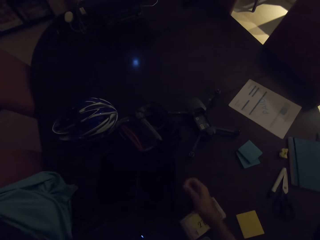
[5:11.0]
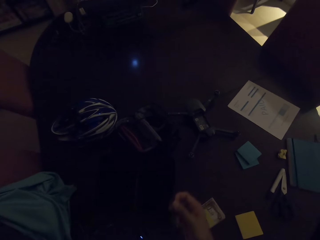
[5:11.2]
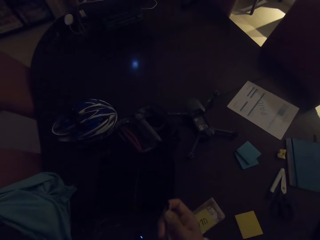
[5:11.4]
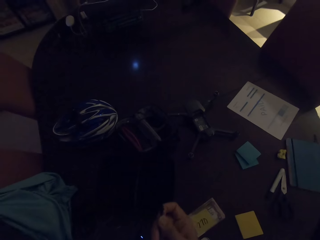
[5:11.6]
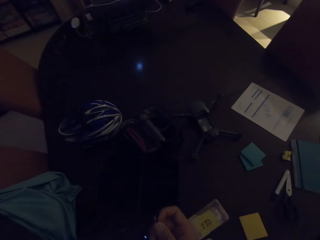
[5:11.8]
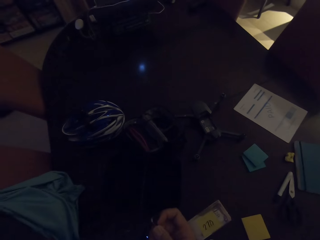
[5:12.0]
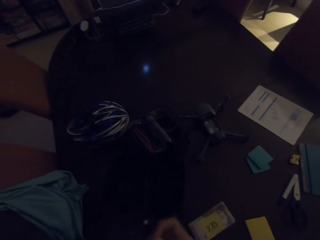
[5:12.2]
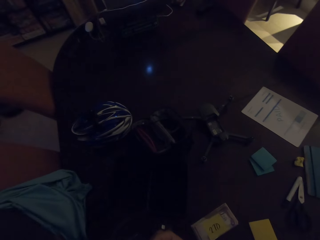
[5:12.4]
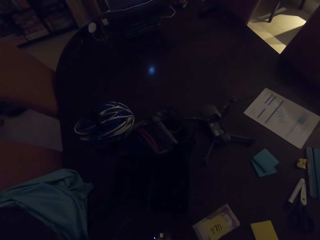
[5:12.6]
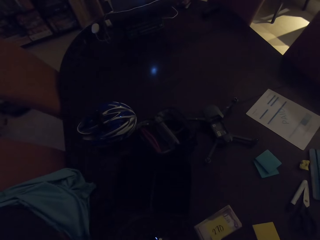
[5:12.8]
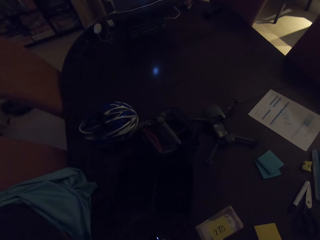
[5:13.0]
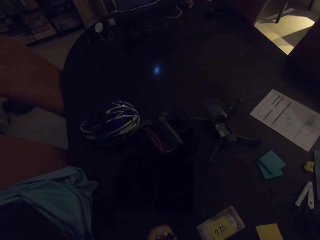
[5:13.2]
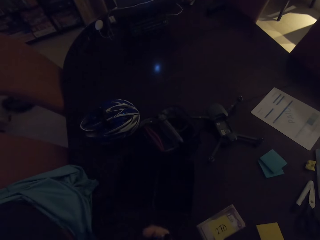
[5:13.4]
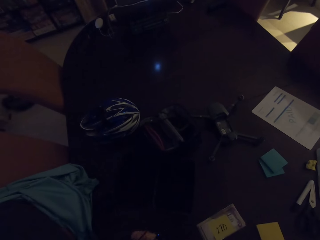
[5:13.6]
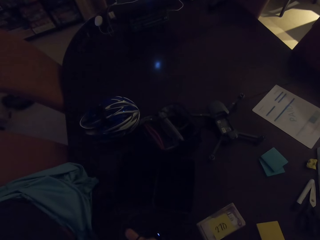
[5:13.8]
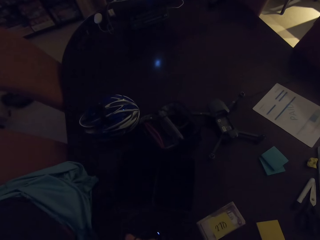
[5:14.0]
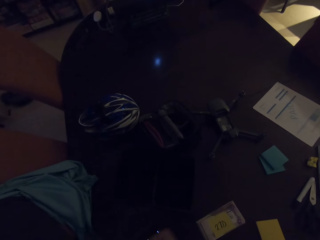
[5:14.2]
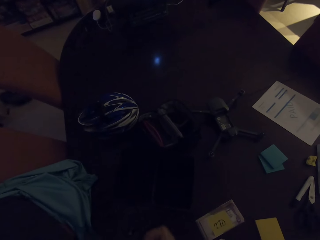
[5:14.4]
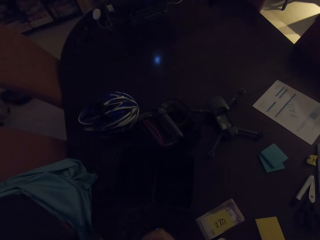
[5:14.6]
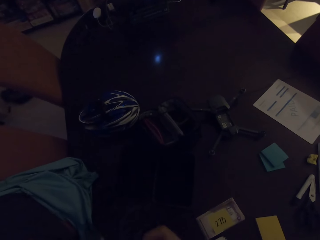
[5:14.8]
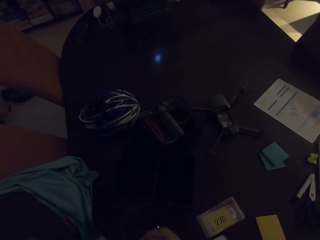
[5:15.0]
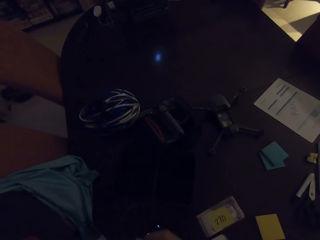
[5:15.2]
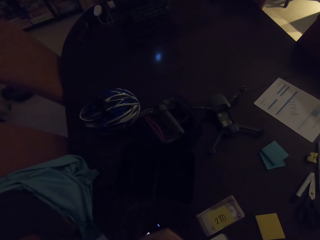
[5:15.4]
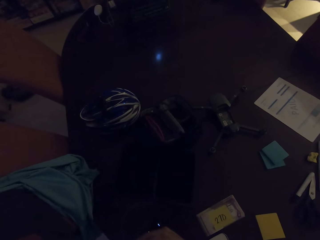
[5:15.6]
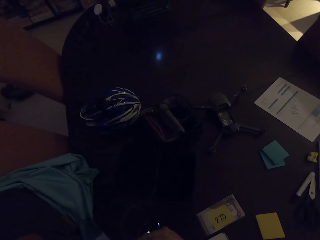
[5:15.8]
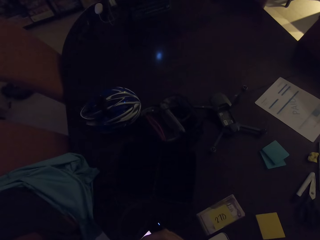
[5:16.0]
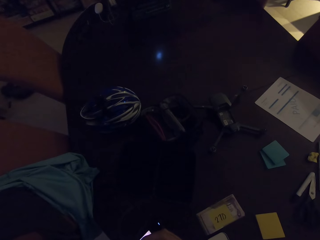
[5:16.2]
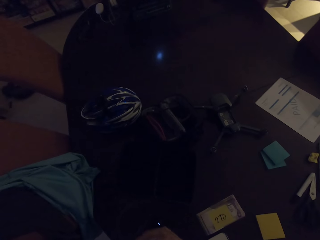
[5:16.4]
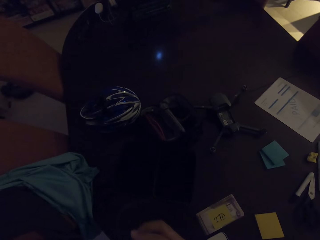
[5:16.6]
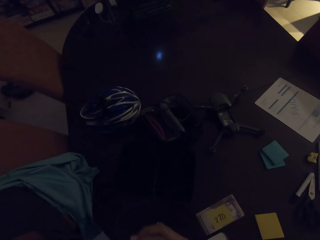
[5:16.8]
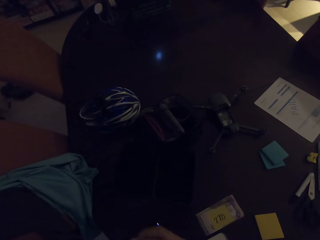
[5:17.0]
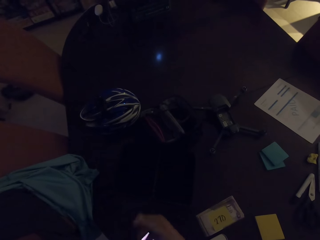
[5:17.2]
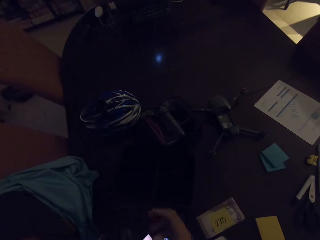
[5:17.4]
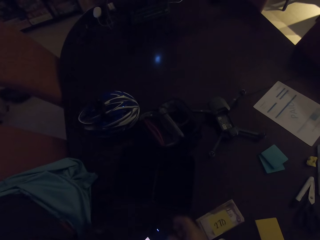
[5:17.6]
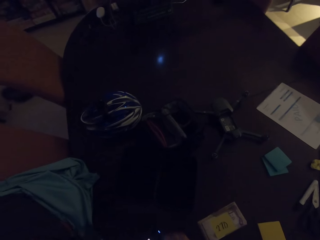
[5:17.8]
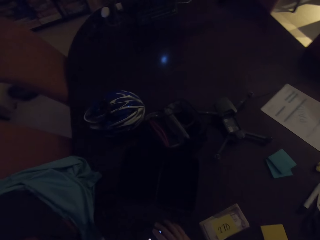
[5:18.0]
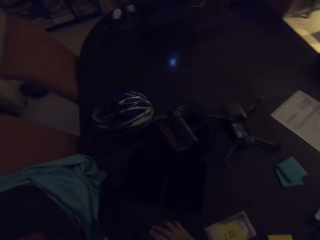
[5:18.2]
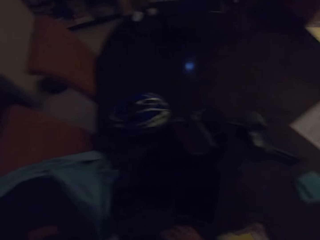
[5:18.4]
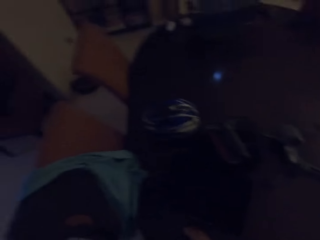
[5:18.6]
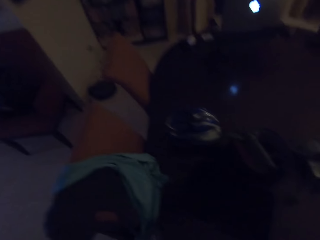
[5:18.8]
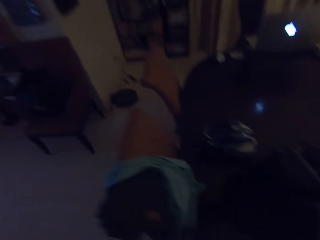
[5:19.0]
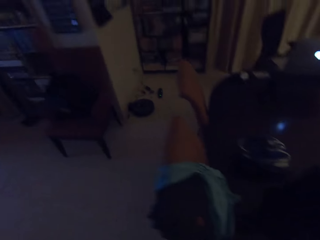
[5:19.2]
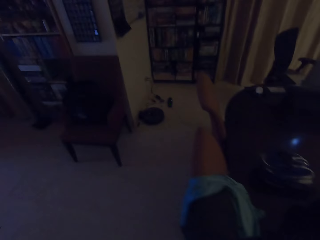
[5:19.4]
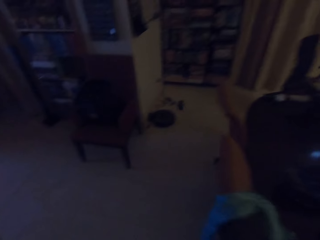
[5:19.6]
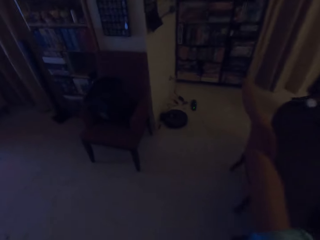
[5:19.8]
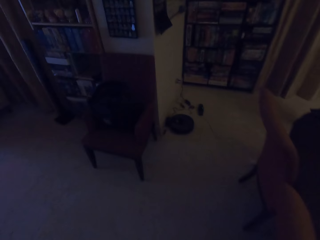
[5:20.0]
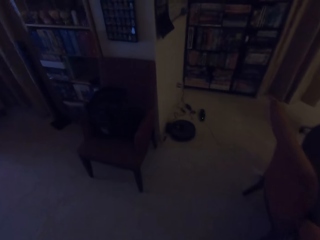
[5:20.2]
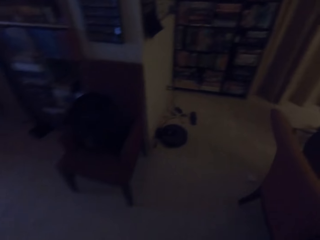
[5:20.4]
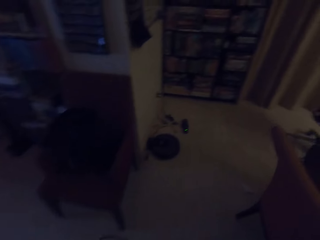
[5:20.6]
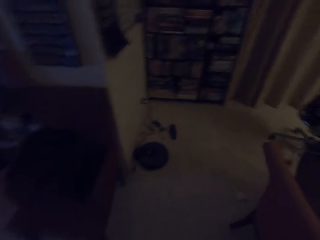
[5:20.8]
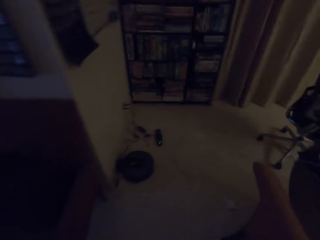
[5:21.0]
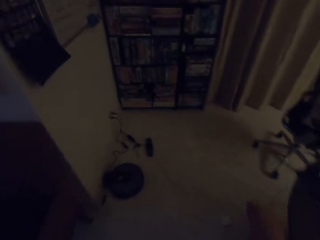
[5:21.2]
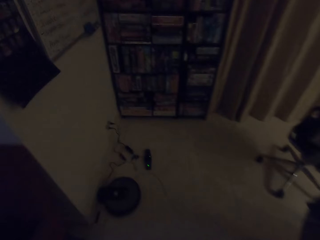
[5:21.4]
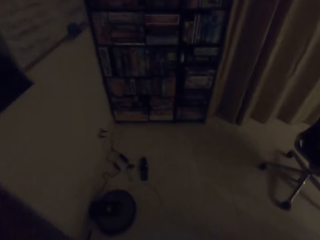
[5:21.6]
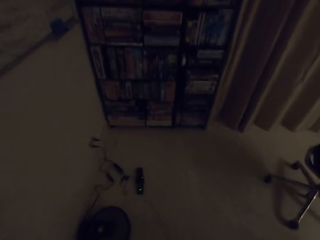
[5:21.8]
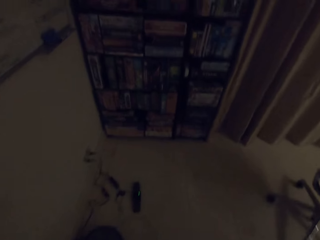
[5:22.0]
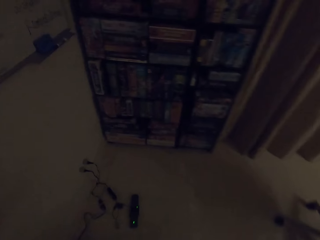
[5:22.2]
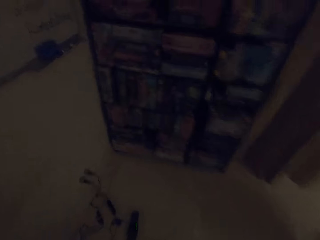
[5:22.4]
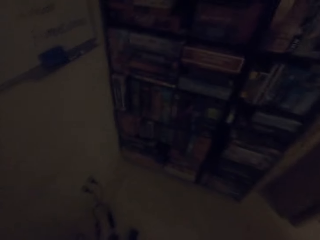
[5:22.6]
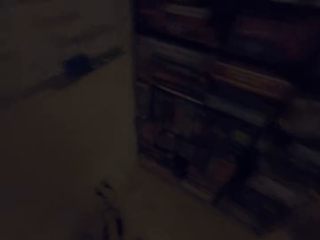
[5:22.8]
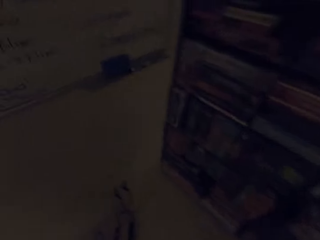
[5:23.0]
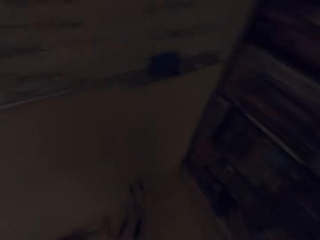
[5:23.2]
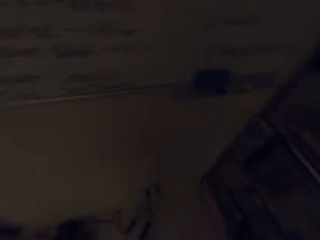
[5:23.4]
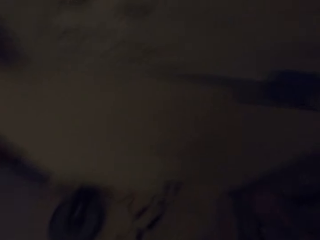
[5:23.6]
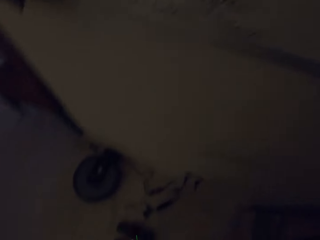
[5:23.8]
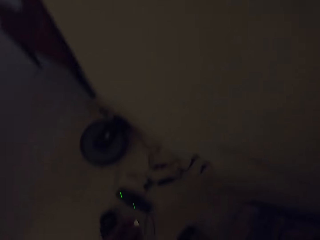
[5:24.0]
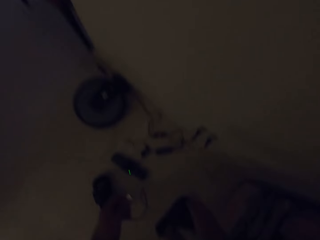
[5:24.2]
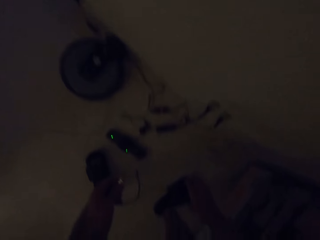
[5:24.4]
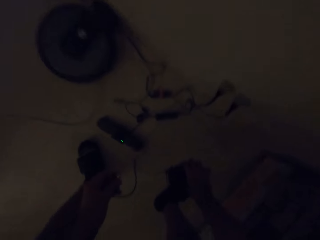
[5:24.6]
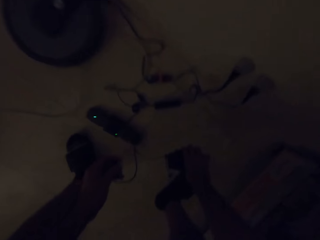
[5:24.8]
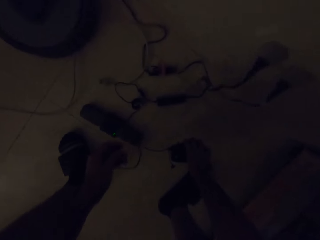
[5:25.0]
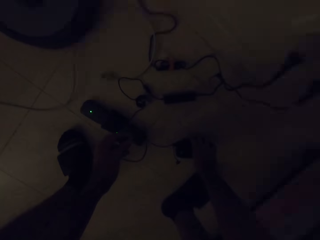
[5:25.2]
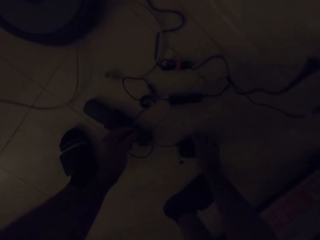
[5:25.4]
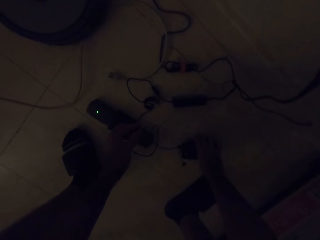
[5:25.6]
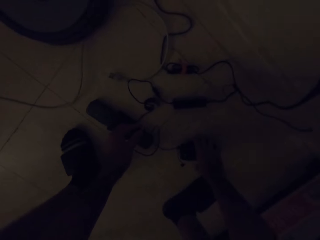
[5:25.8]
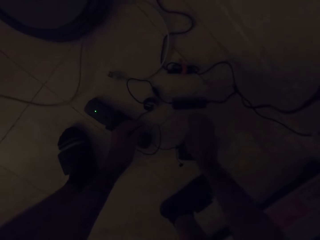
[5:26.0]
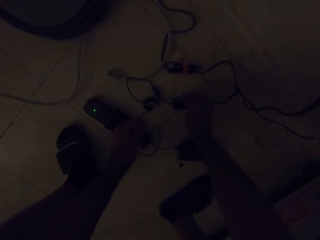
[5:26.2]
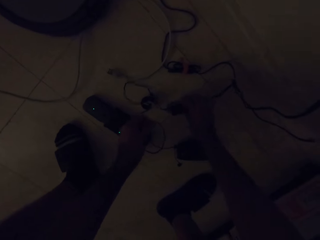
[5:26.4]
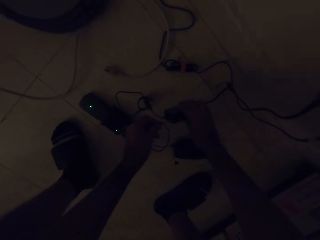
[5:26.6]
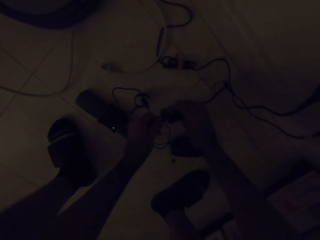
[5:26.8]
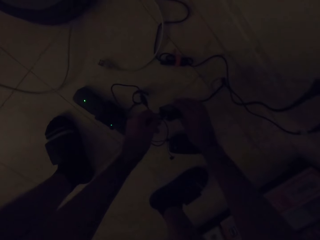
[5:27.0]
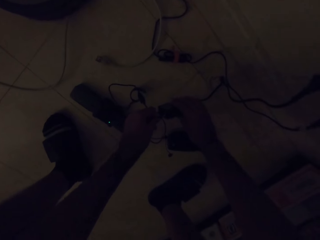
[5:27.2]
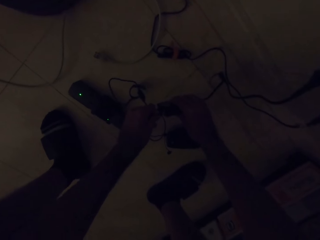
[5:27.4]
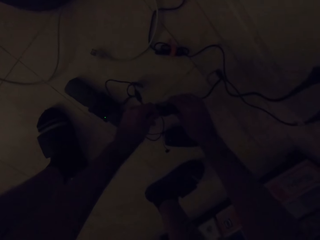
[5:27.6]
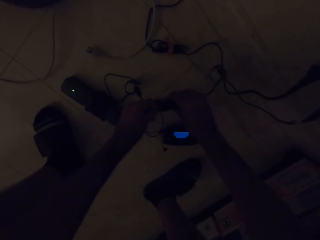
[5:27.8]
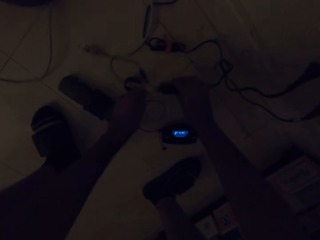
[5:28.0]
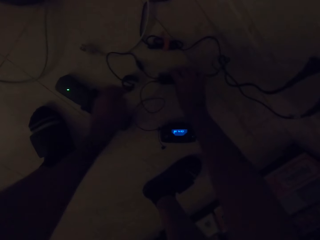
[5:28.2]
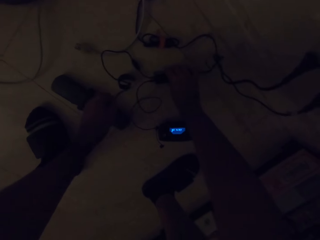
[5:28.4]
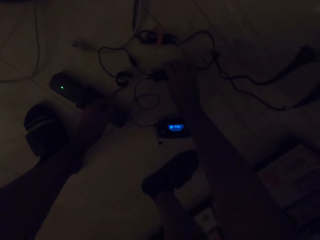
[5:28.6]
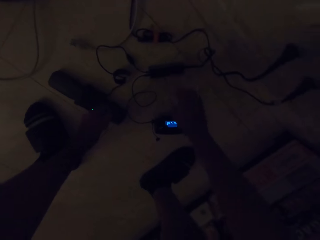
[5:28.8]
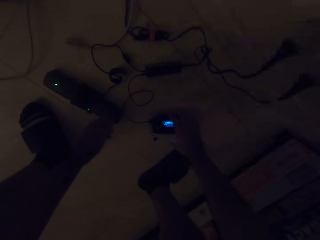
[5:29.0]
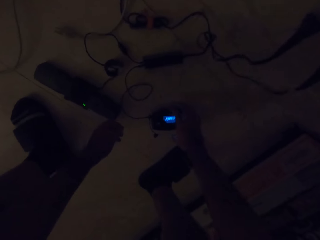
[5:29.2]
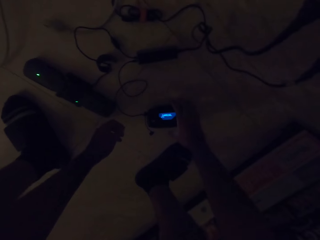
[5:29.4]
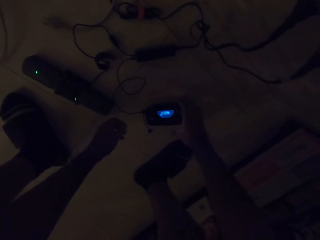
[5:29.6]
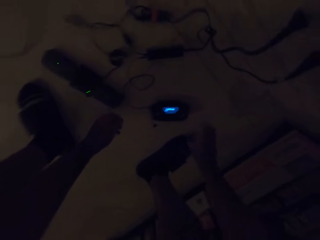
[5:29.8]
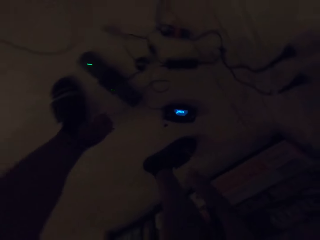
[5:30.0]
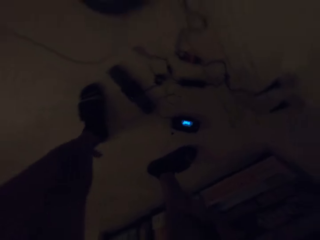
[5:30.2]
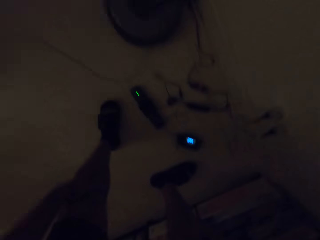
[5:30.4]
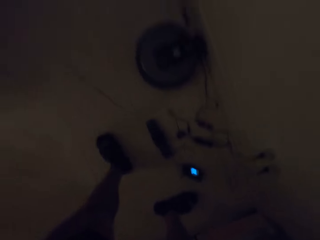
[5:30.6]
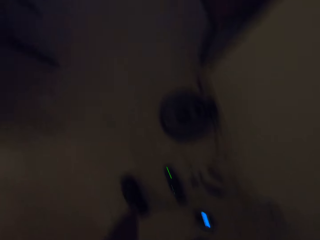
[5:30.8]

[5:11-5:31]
The camera wearer takes the cable on the table. He converses with a woman. He moves his hand towards the phone. He walks in the house. He moves towards the bookshelf. He puts down the charger on the floor. He connects the cable on the charger. He stands up.

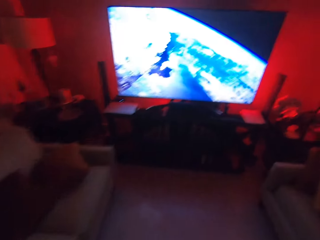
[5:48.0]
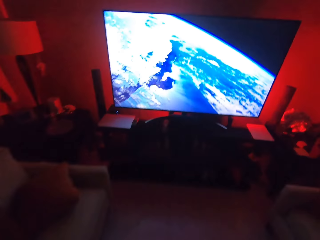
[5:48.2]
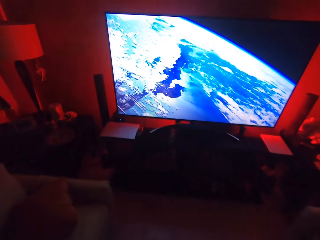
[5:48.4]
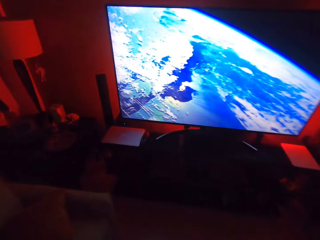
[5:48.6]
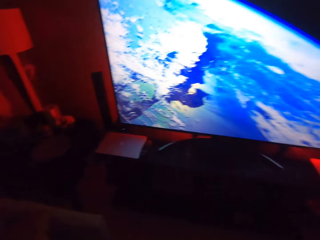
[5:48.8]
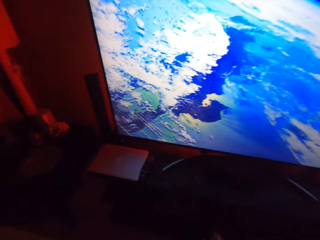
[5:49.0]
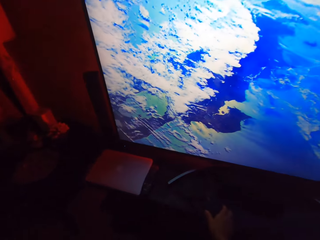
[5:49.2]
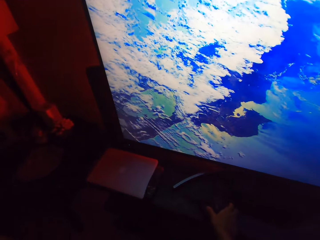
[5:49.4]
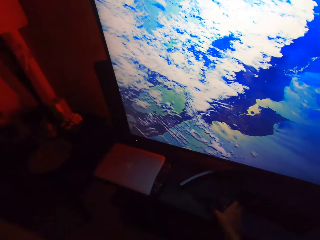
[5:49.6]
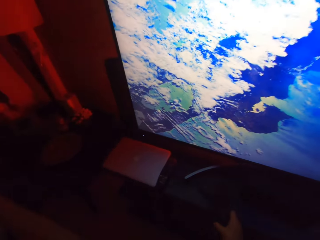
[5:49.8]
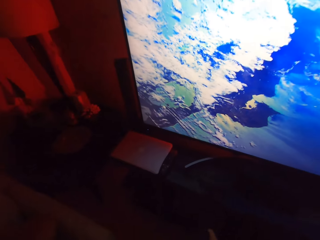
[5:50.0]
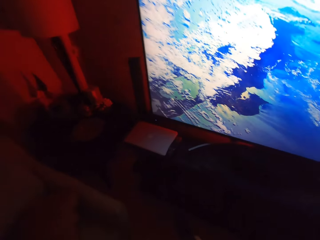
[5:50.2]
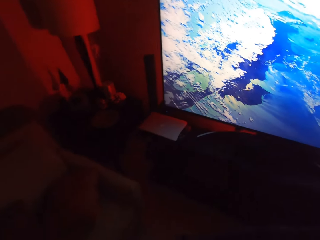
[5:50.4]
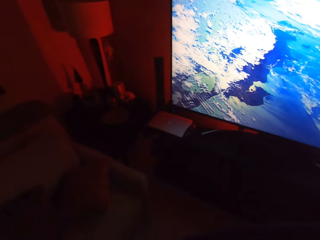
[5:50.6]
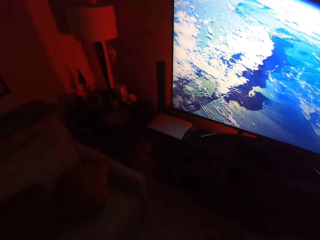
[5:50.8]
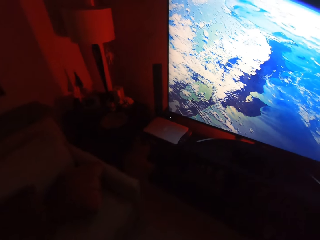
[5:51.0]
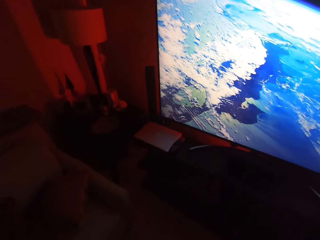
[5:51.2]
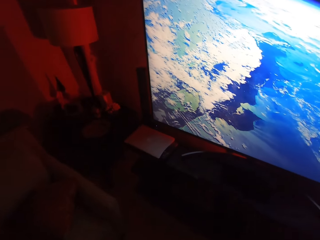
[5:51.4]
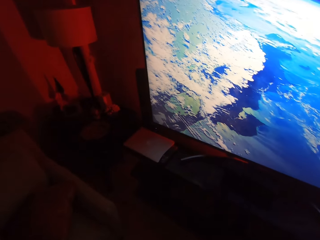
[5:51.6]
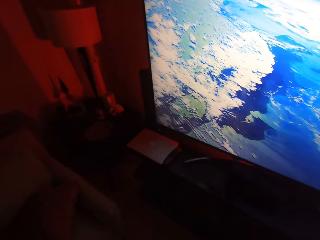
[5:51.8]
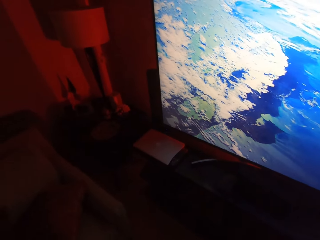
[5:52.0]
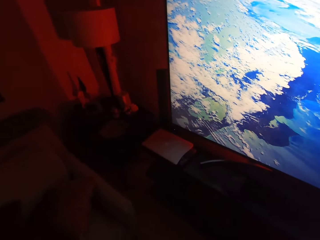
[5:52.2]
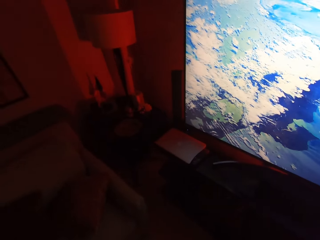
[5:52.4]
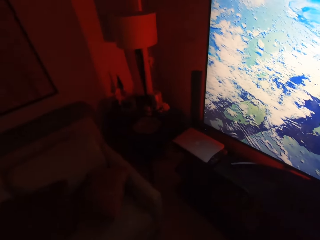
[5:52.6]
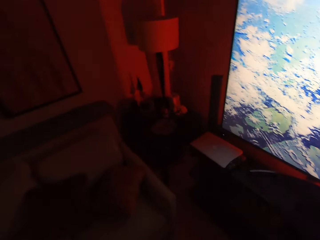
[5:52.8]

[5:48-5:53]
The camera wearer picks up the remote on top of the television stand. They converse with a woman.
